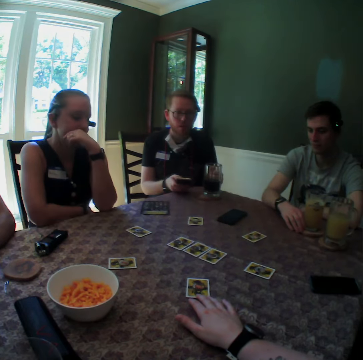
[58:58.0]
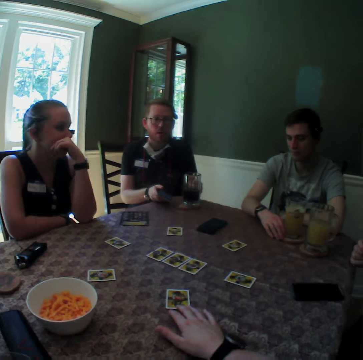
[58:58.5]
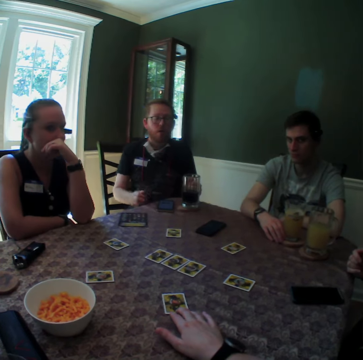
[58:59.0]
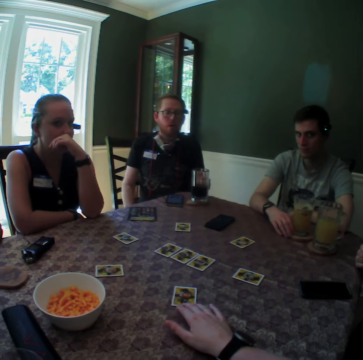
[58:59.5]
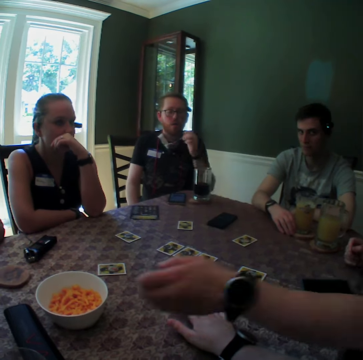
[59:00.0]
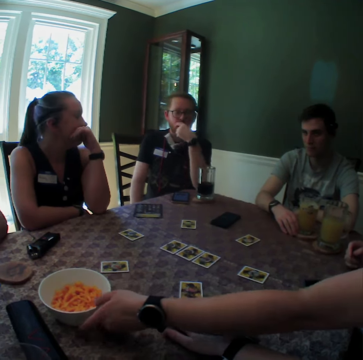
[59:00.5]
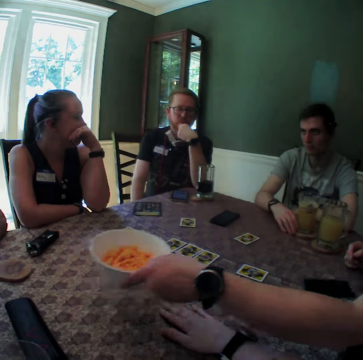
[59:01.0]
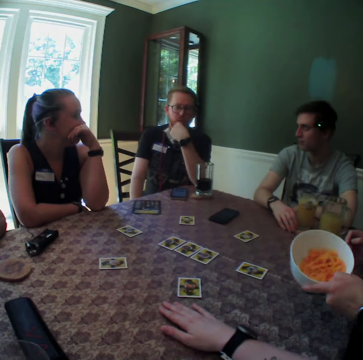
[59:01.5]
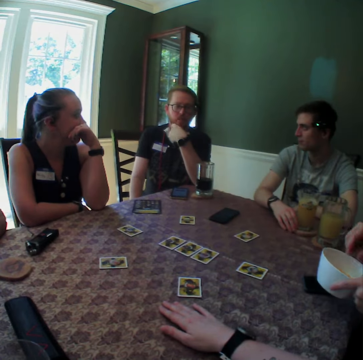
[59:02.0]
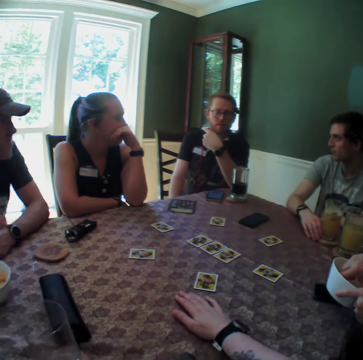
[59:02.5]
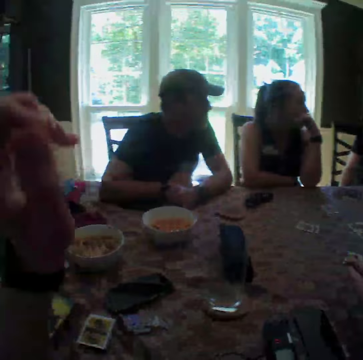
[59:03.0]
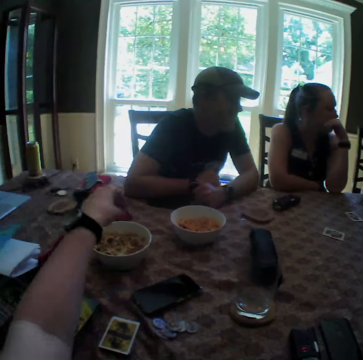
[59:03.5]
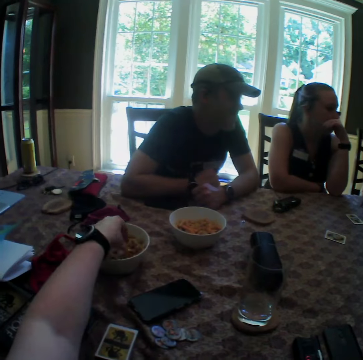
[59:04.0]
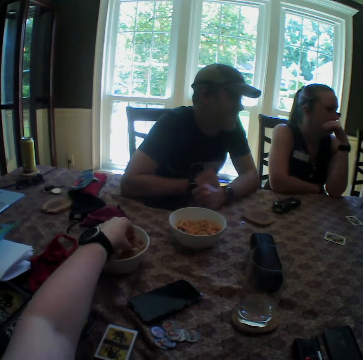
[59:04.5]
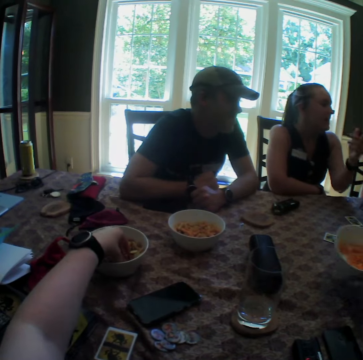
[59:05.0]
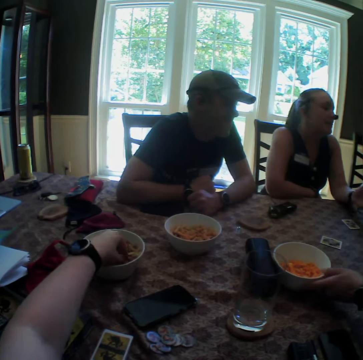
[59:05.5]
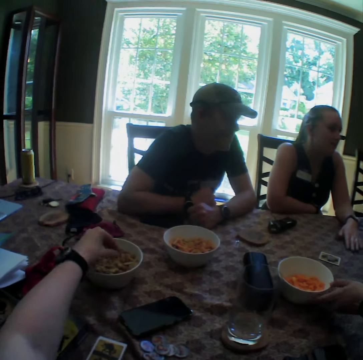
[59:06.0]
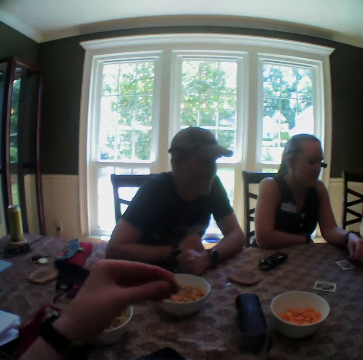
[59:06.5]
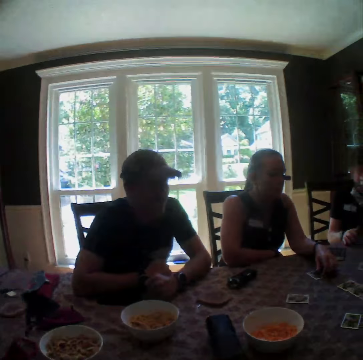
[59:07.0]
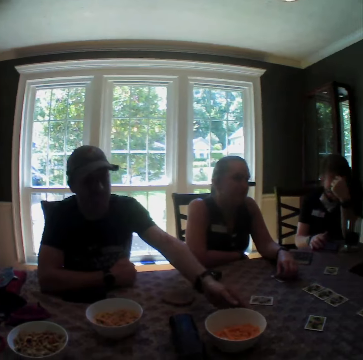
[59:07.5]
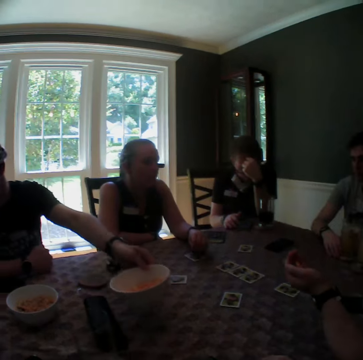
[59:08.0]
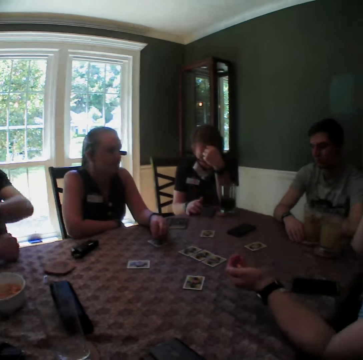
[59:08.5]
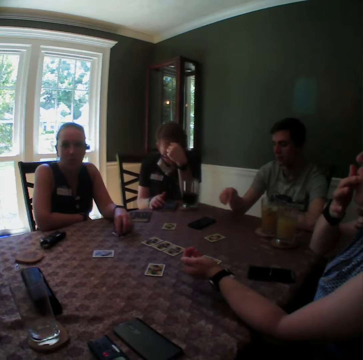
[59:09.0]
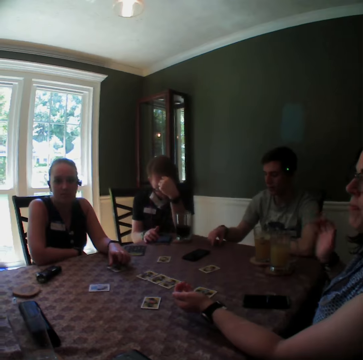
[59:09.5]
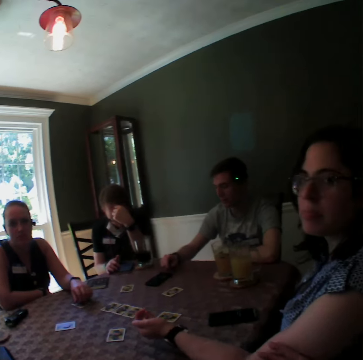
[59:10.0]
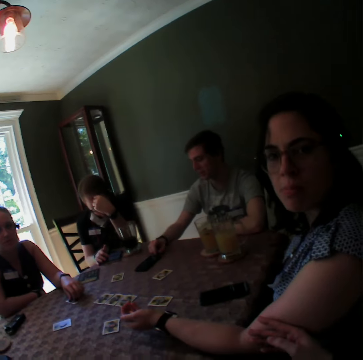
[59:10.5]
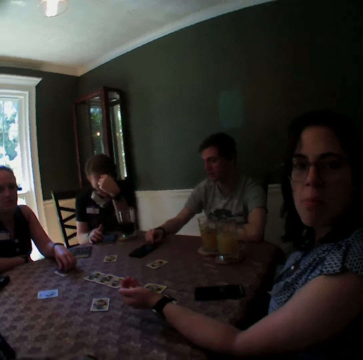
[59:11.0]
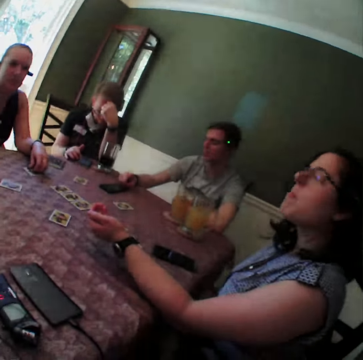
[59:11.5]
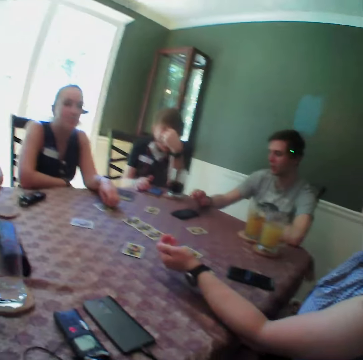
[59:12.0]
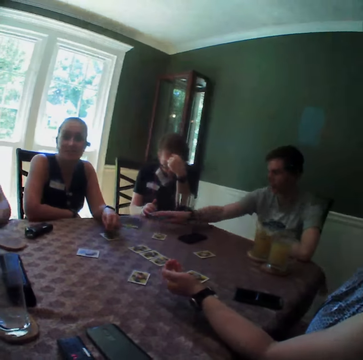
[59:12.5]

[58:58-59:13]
The camera wearer moves the card on the table with her right hand. A woman places her left hand on her chin. A man drops the phone on the table with his right hand. He converses with another woman, another man, the first woman, a third man and the camera wearer. The other woman picks a bowl of snacks from the table with her left hand. The first man rubs his chin with his left hand. The other woman takes cheese puffs from the bowl with her right hand. The camera wearer places her right hand on the table. She picks a potato chip from the bowl on the table with her left hand. The other woman drops the bowl on the table with her left hand. The first woman converses with the camera wearer, the other woman, the second man, the first man and the third man. The camera wearer eats the potato chip in her left hand. The first woman fiddles with a coin on the table with her left hand. The third man picks the bowl from the table with his left hand. The first man presses the phone on the table with his right hand. The other woman eats a cheese puff from her right hand. The second man touches the table with his right hand. The camera wearer taps the other woman with her right hand.

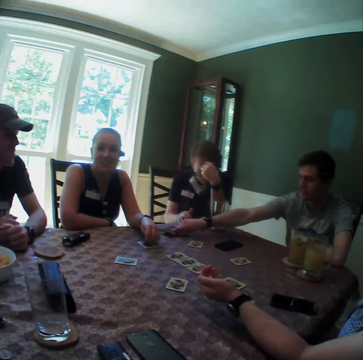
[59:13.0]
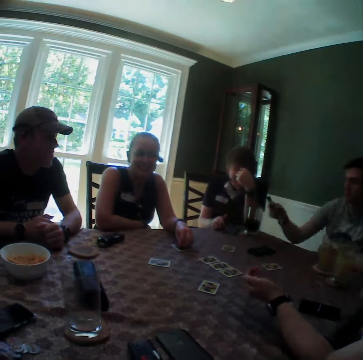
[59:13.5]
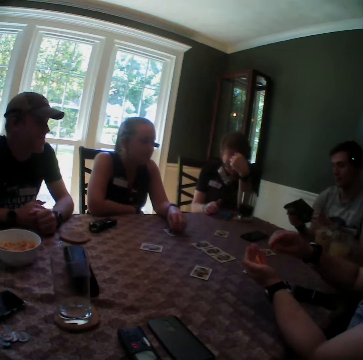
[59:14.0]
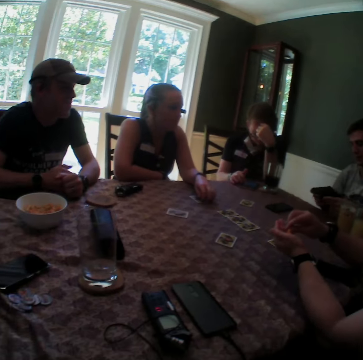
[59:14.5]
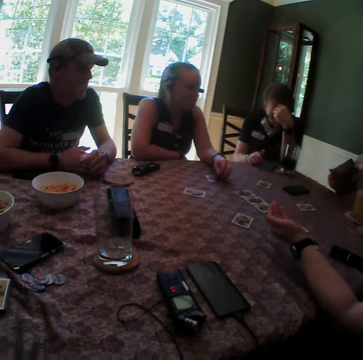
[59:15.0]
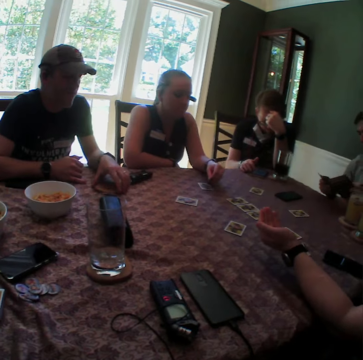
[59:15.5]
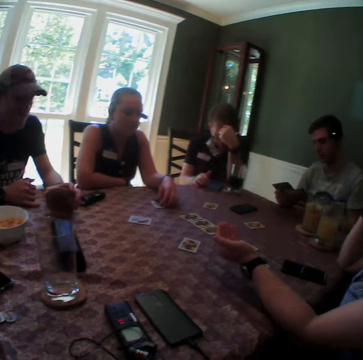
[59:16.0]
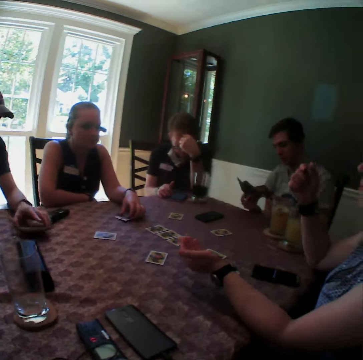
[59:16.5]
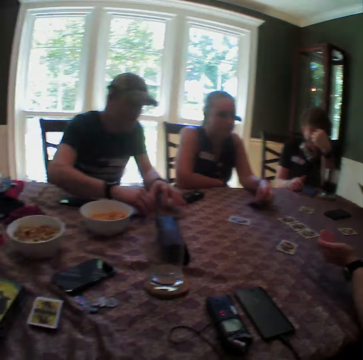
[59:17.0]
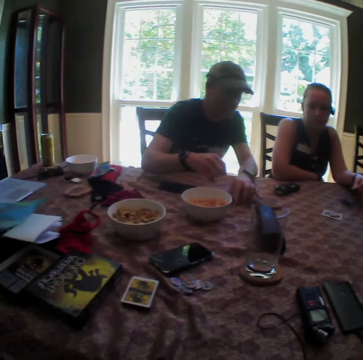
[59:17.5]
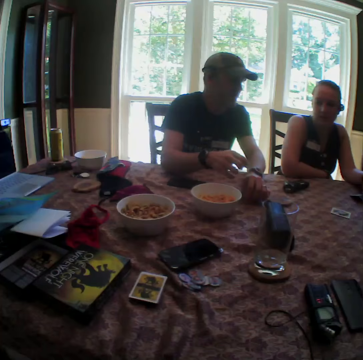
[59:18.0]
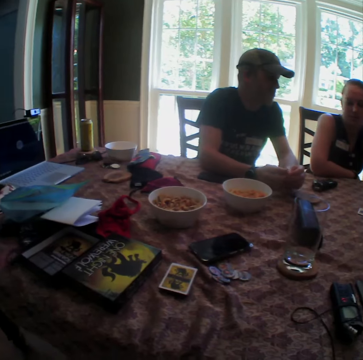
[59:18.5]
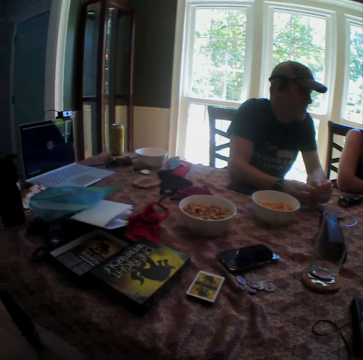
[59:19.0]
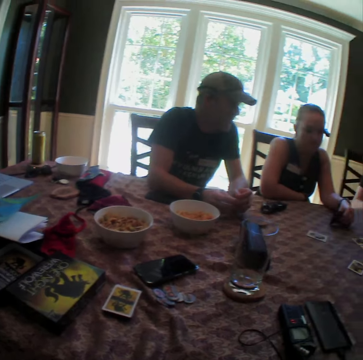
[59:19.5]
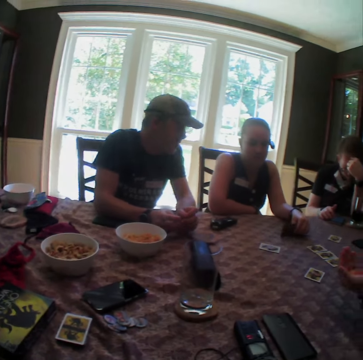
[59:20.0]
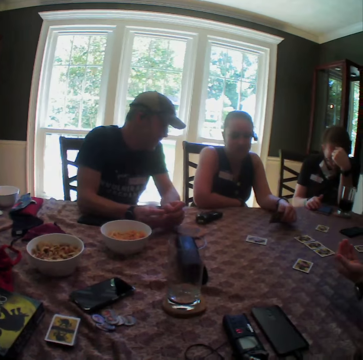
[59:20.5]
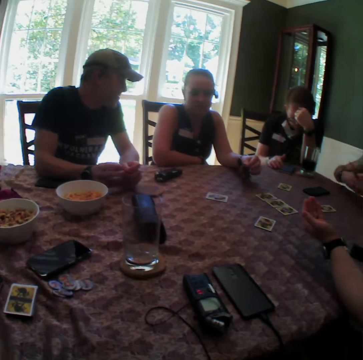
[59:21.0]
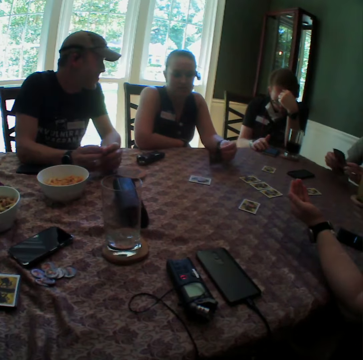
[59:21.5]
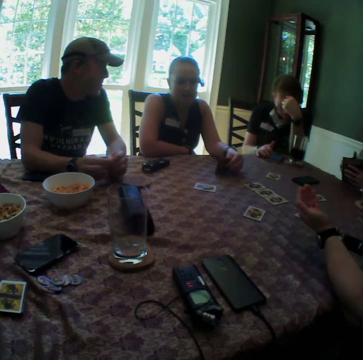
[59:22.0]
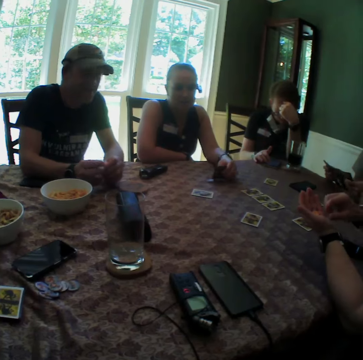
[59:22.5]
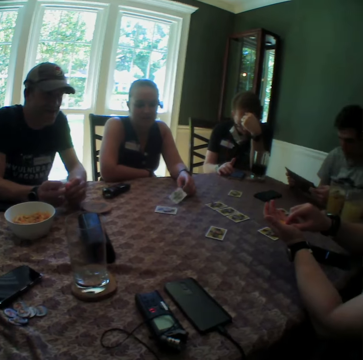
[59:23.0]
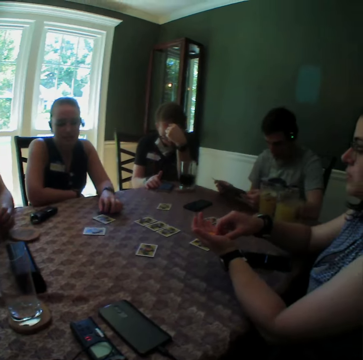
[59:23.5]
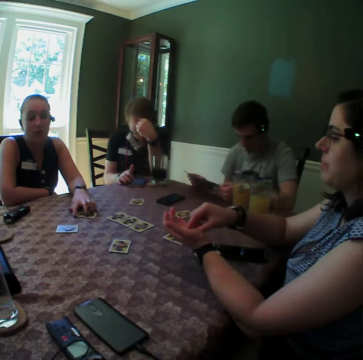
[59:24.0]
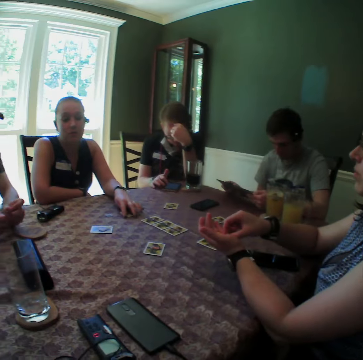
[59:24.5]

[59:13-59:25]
A man picks a game manual or card from the table with his right hand. A woman interacts with the camera wearer. Another woman picks a cheese puff from her left hand with her right hand. The man holds the game manual in both hands. The other woman eats the cheese puff in her right hand. The man opens up the game manual with both hands. Another man picks a phone from the table with his left hand. The first woman fiddles with a card on the table with her left hand. The other man drops the phone on the table with his left hand, picks a coin from the table with his left hand, and rolls the coin in his hands. The other man interacts with the first man. The first man opens up the game manual with both hands. The other woman picks a cheese puff from her left hand with her right hand.

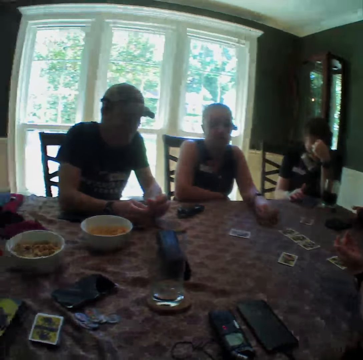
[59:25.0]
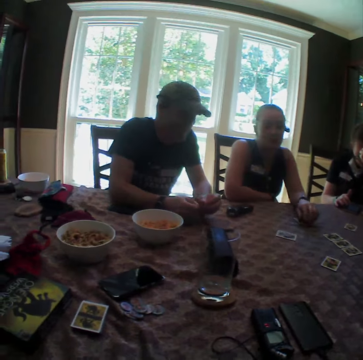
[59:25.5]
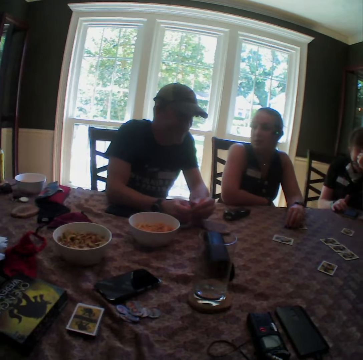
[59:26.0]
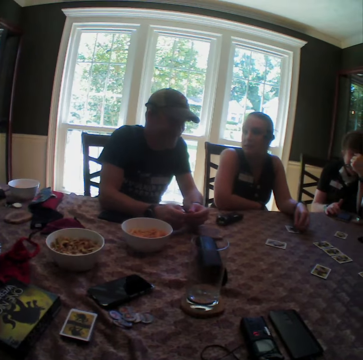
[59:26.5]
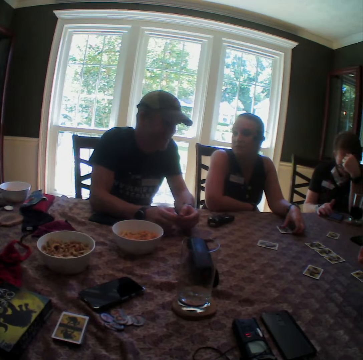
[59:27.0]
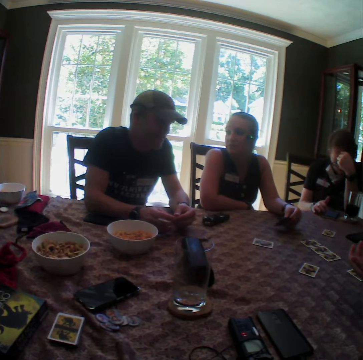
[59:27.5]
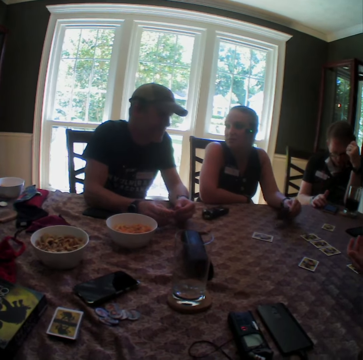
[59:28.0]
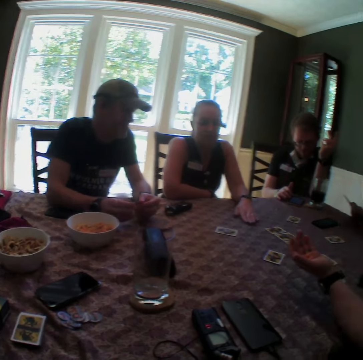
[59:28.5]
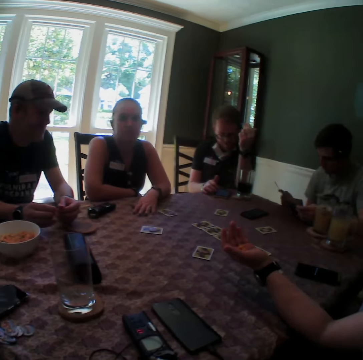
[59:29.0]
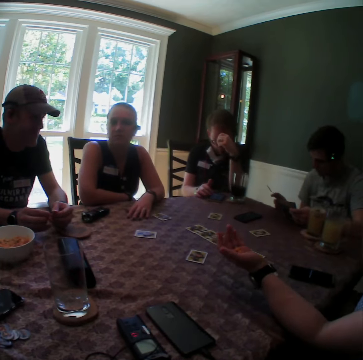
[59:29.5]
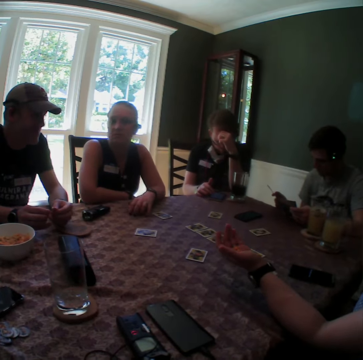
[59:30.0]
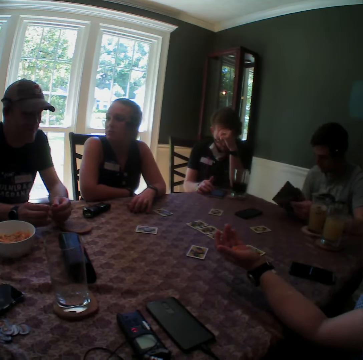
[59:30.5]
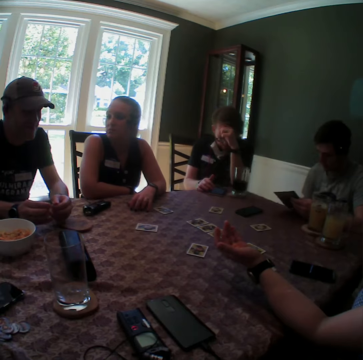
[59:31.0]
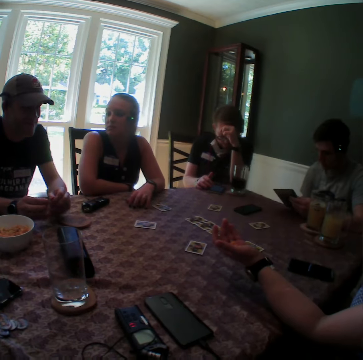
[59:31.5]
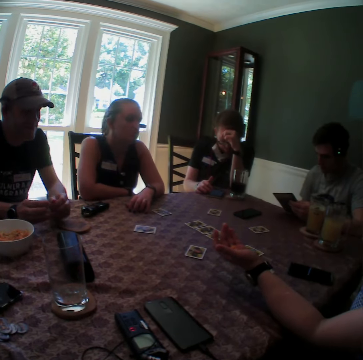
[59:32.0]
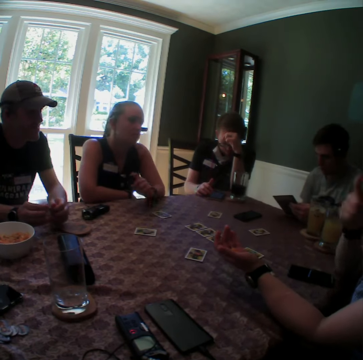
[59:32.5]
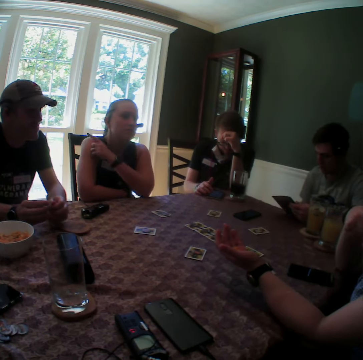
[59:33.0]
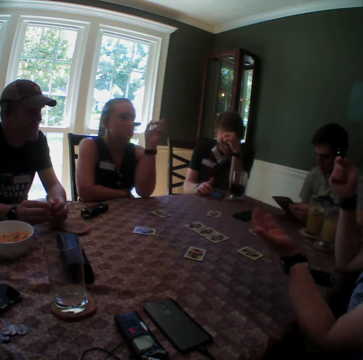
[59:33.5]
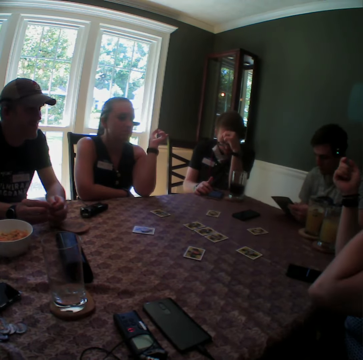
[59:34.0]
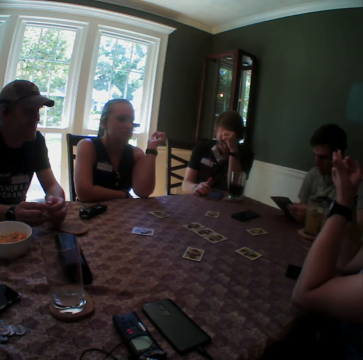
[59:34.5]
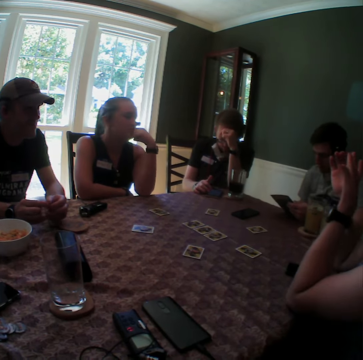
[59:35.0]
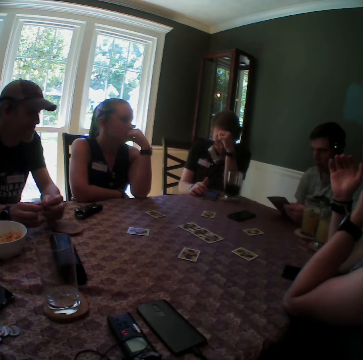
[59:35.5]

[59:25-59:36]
A woman holds a card. The woman picks the card. A man moves his left hand. Another woman drops the card on the table with her left hand. The second woman places her left hand on the table. The man rests his head on his left hand. Another man turns the game manual with his right hand. A third woman points at the camera wearer with her right hand. The second woman points at a third man with her left index finger. The third woman eats a cheese puff in her left hand. The second woman points at the first man with her left index finger.
